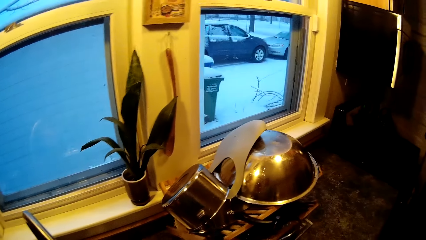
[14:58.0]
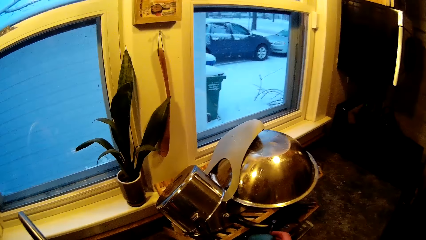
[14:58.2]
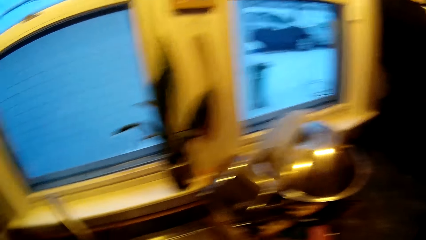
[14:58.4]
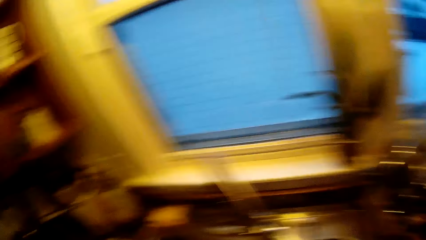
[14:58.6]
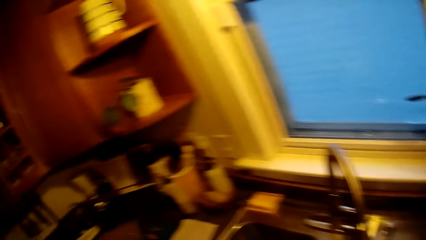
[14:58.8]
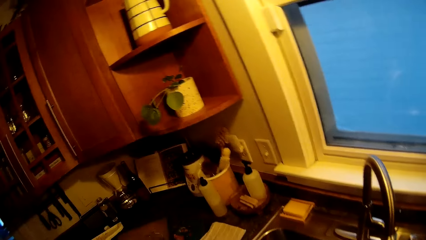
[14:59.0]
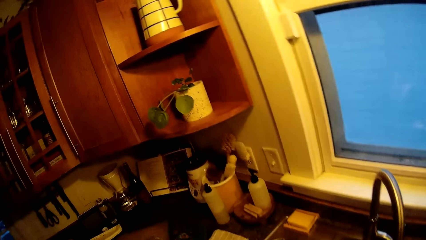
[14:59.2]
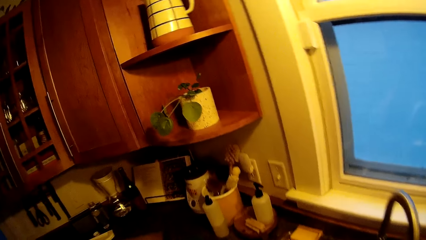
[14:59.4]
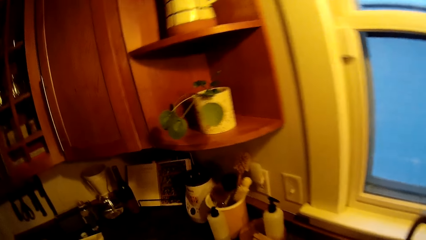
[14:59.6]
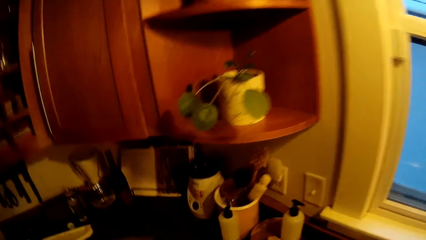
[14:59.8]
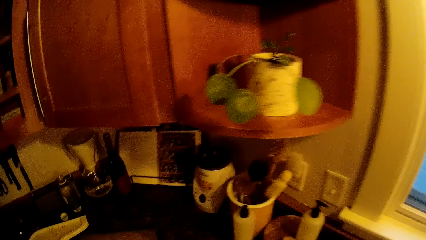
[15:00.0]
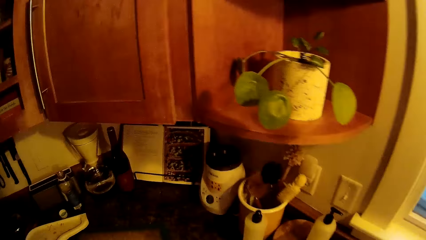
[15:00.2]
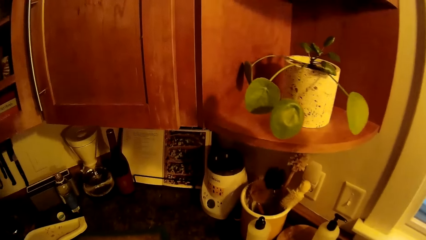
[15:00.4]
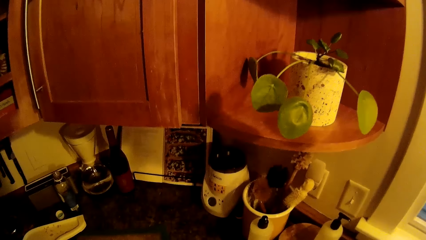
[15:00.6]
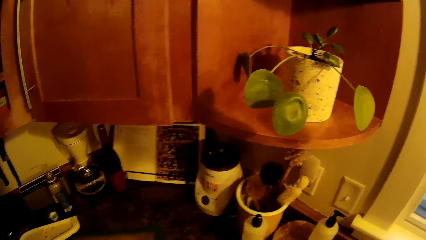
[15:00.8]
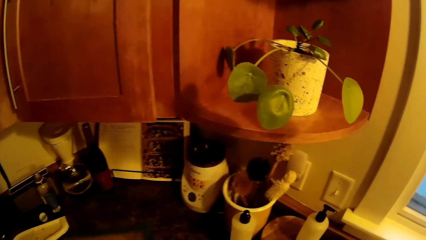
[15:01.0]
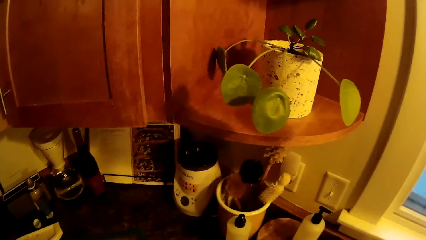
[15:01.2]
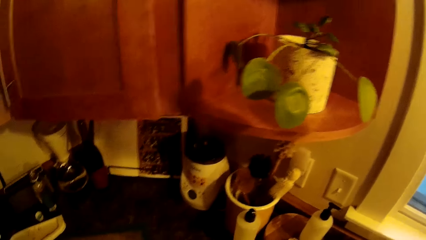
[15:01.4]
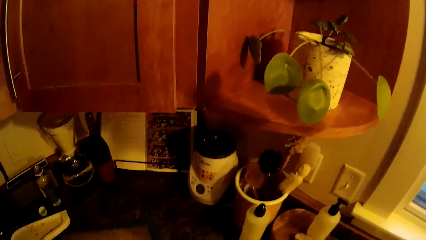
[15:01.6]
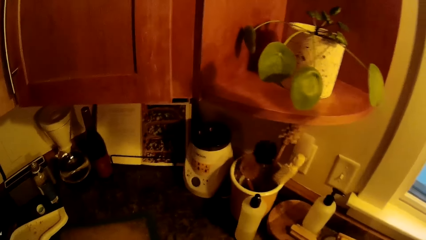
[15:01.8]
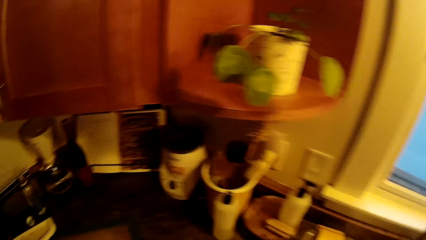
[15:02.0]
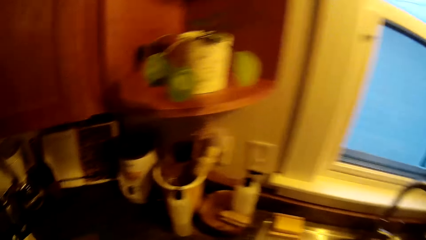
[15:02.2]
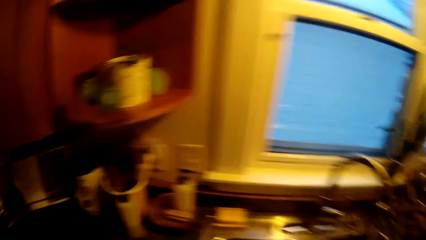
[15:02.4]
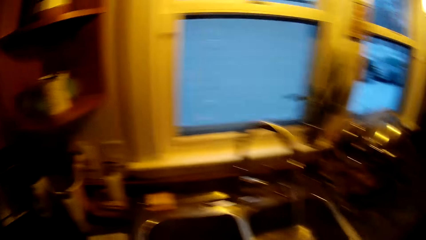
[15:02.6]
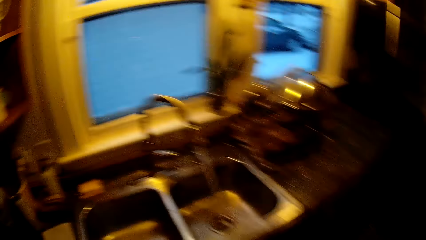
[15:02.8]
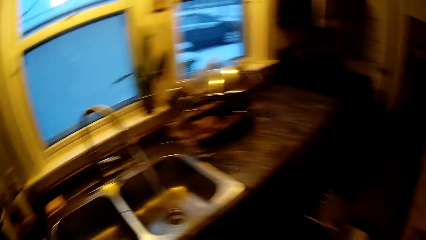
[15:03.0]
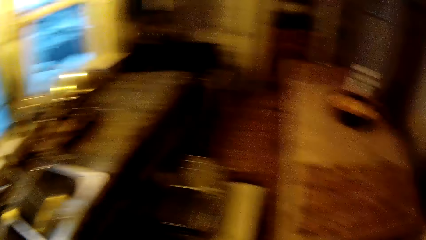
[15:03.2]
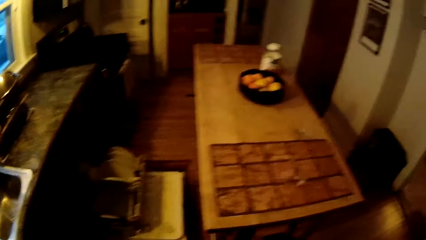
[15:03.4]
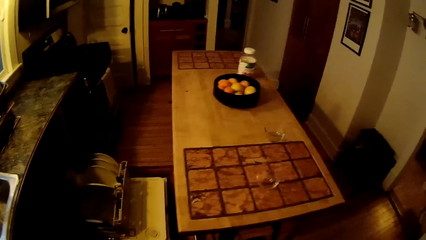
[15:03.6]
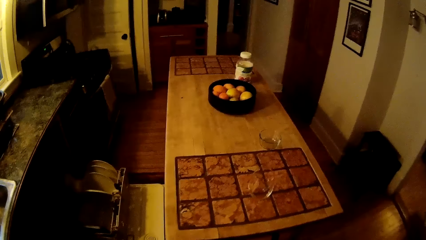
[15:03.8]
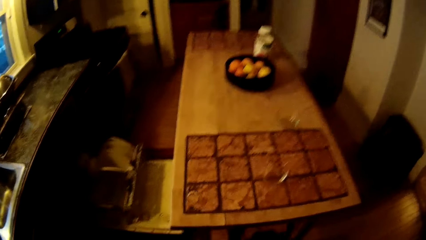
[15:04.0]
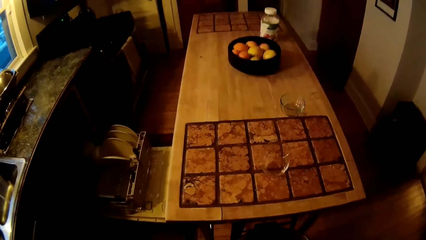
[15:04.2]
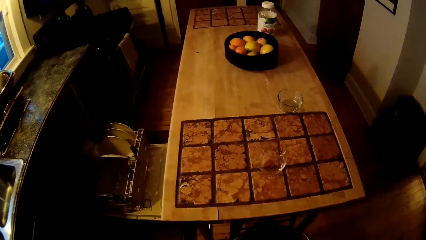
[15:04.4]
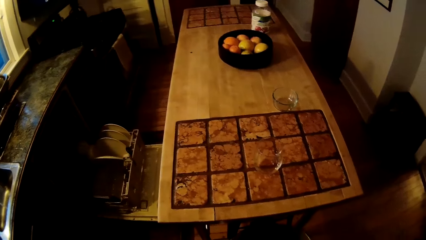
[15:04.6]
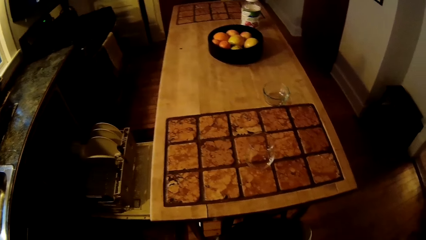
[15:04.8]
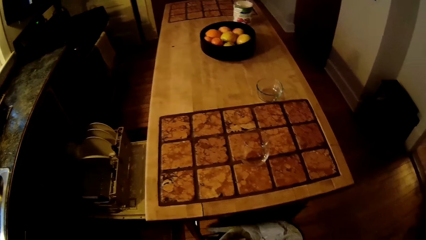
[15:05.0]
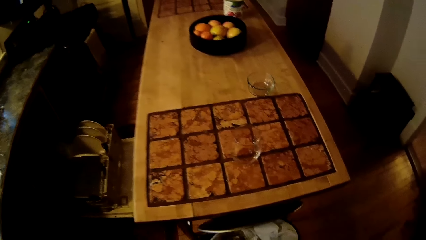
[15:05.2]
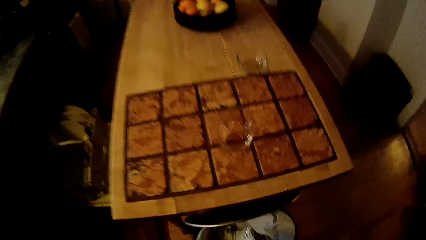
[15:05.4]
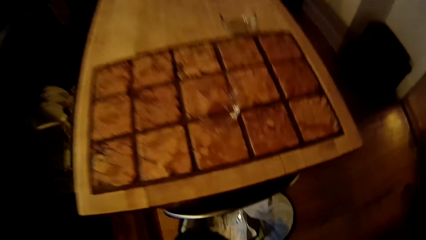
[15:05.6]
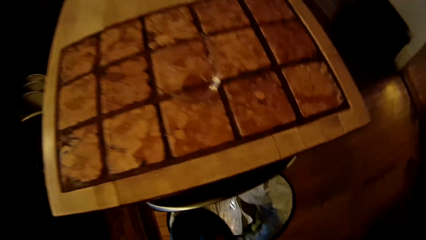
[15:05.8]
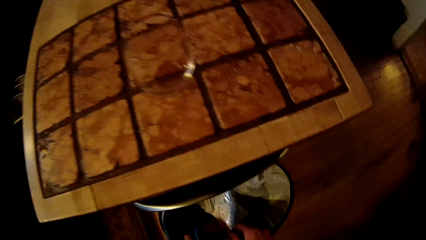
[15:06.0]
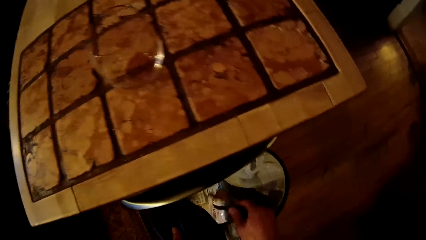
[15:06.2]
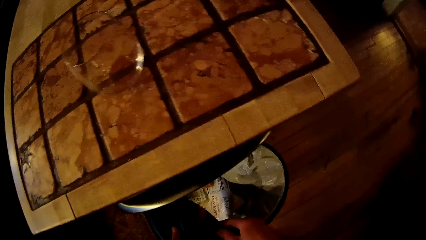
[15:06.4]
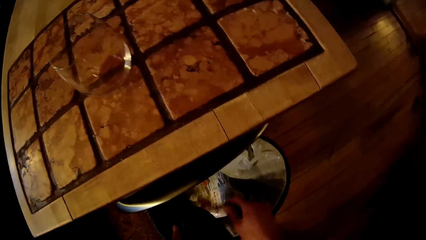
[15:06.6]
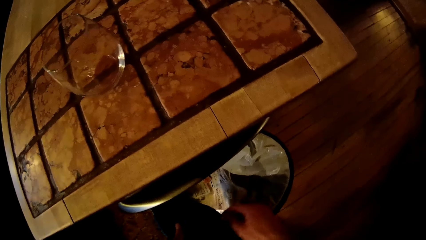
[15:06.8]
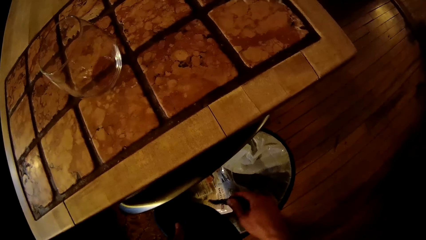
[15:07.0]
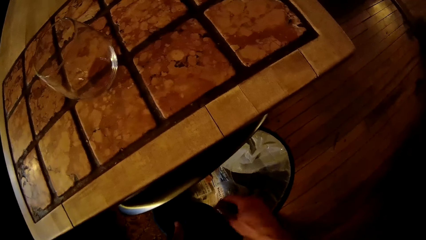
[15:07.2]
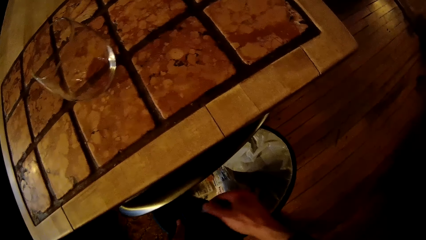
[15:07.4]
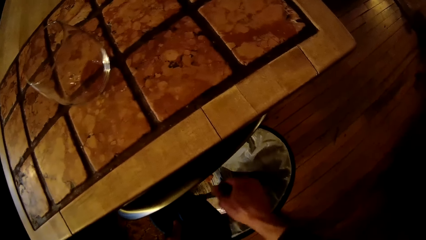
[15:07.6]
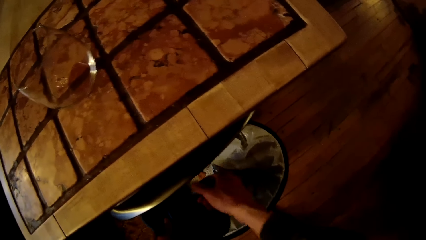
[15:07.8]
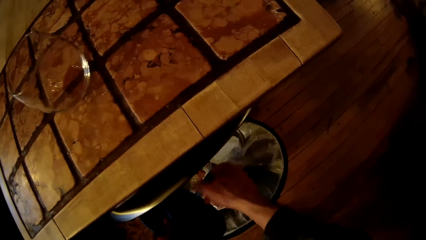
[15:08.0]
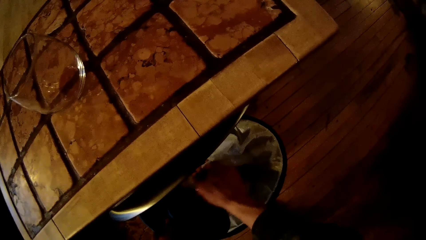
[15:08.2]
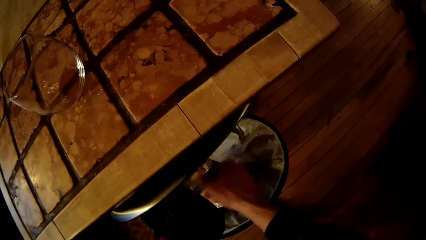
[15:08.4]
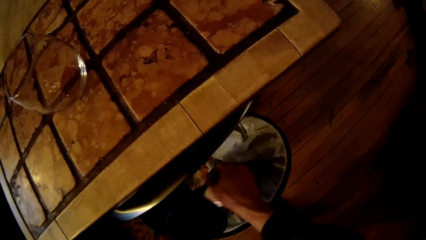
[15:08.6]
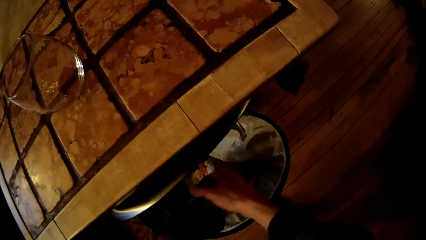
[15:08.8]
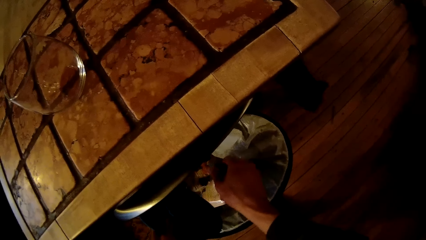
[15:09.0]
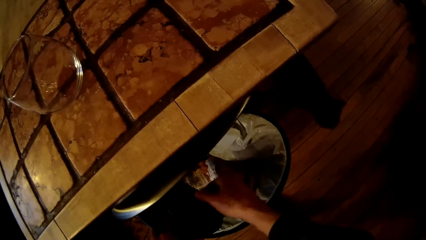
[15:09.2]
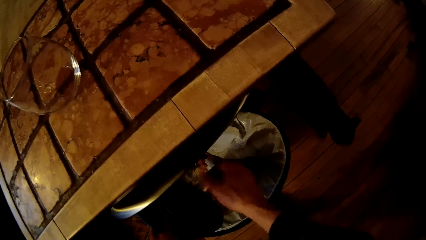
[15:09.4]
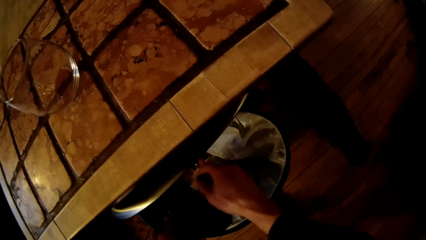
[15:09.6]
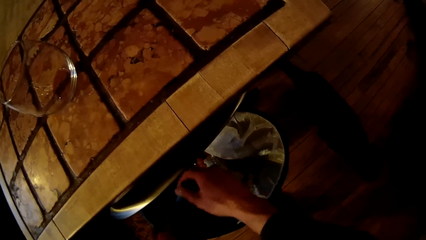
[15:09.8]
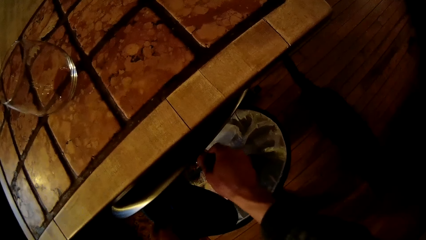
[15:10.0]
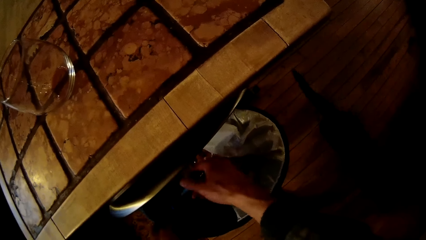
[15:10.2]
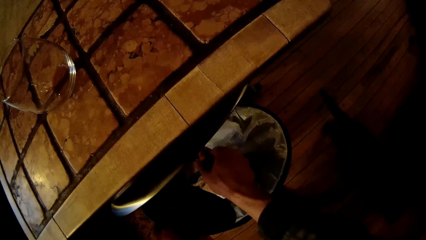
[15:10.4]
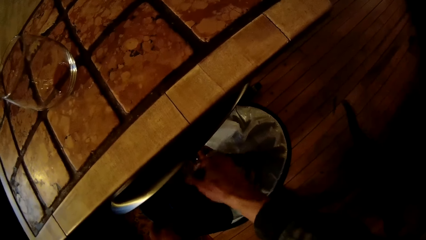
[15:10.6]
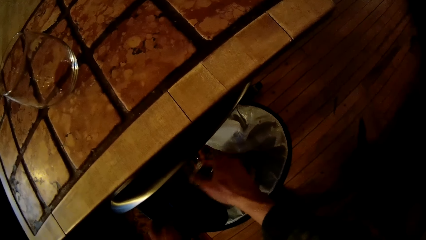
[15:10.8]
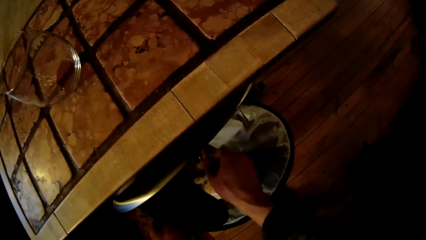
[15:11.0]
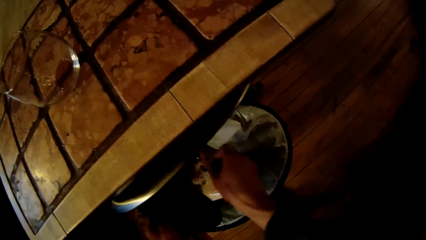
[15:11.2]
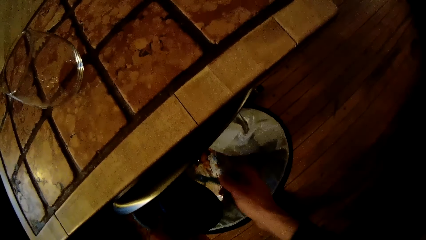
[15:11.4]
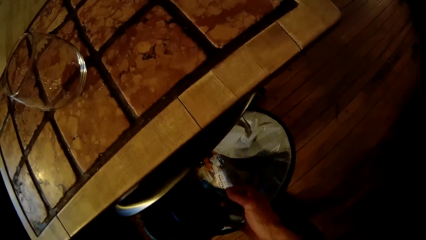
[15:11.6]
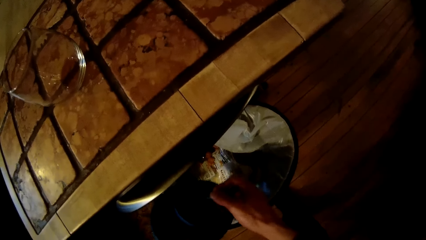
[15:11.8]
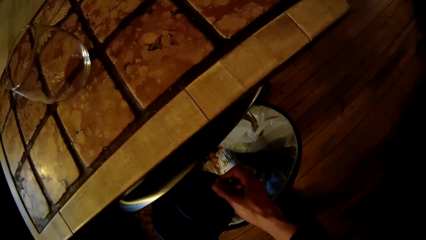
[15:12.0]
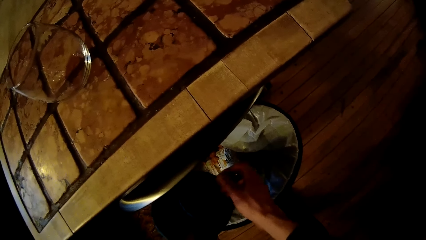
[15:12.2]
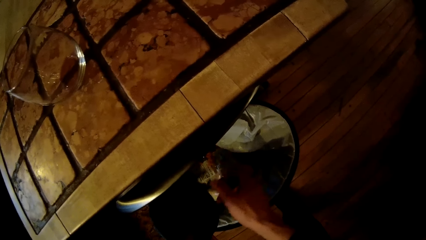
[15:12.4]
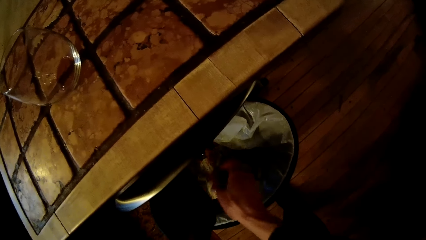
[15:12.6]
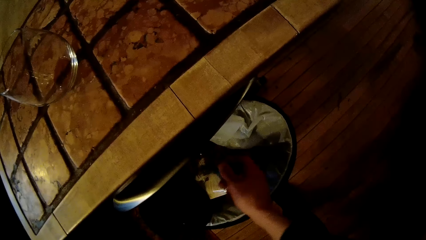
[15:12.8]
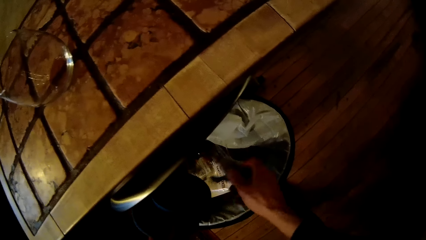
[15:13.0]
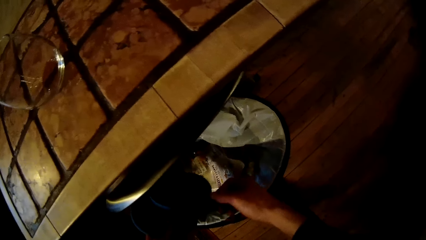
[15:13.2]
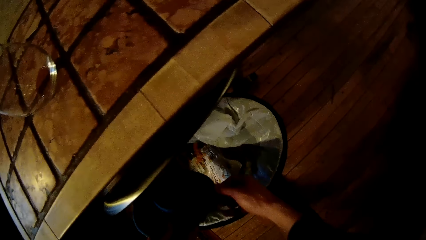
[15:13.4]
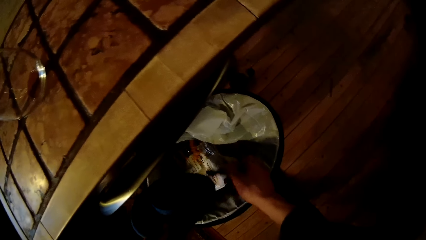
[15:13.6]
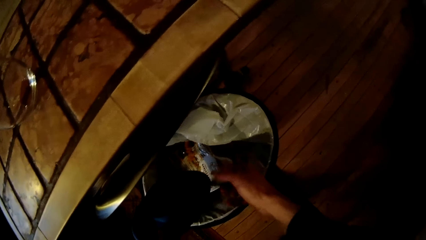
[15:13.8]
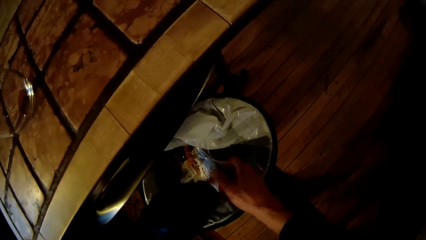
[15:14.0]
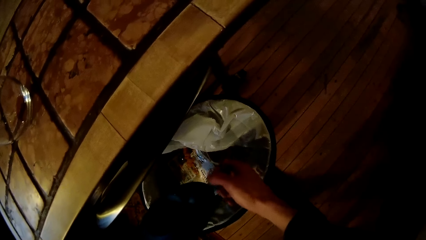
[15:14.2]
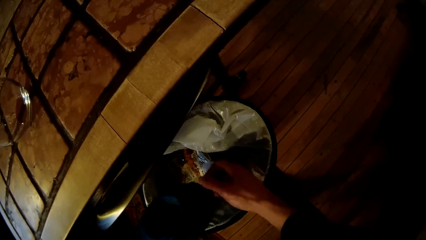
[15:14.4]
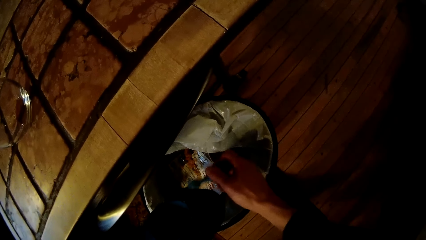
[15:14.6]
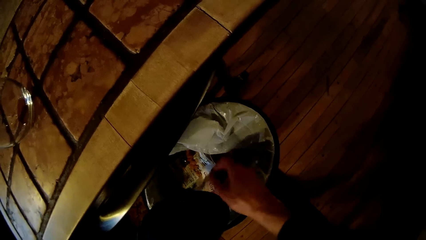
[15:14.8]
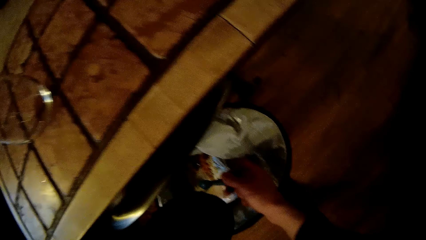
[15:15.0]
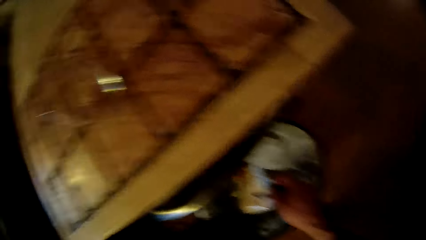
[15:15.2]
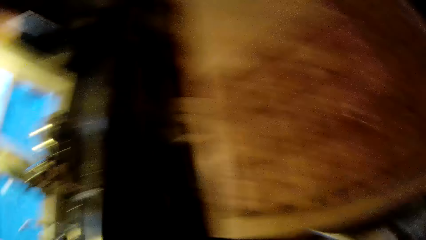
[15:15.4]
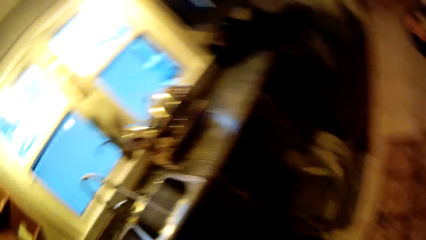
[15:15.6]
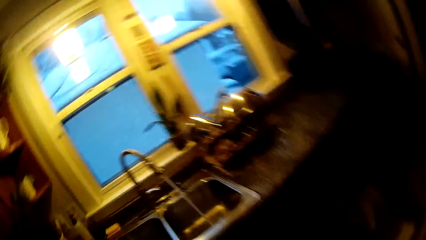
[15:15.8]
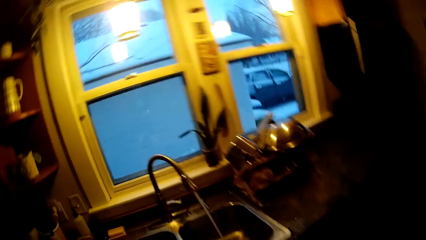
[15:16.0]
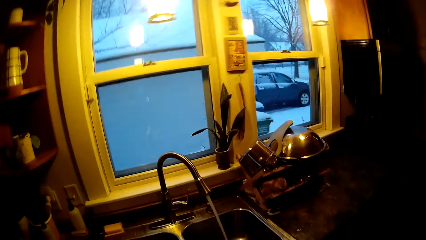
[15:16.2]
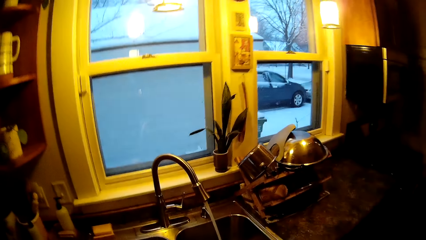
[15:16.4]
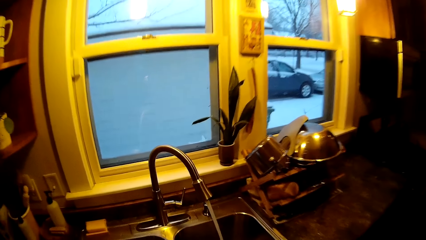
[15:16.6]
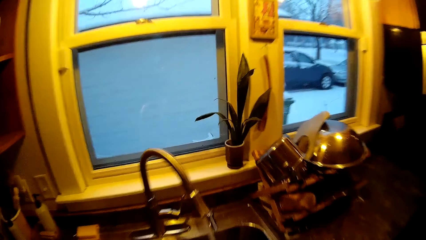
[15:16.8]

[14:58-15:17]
The camera wearer places a cup in his right hand in the plate rack. He walks. He empties a plate in his left hand with a spoon in his right hand into a trash can or dustbin. He pours something in the dustbin.
